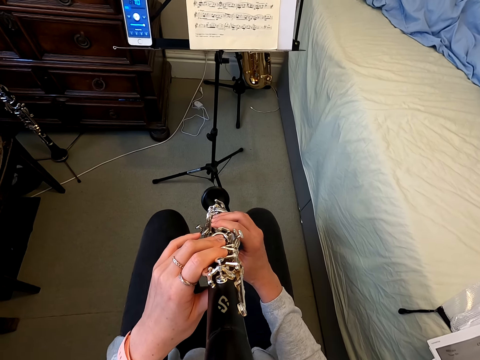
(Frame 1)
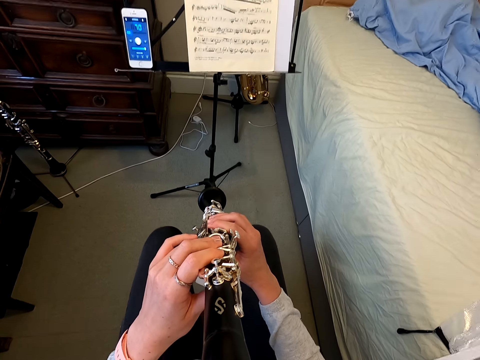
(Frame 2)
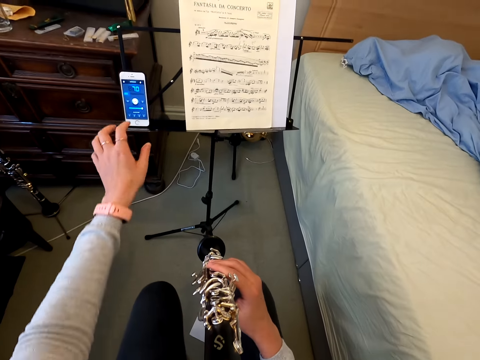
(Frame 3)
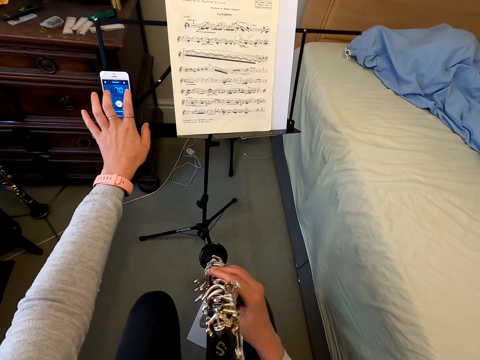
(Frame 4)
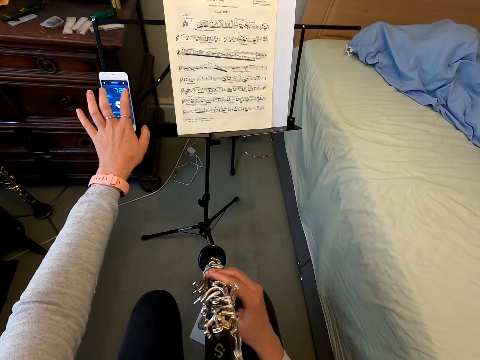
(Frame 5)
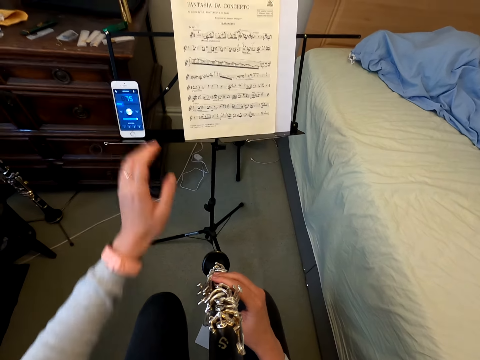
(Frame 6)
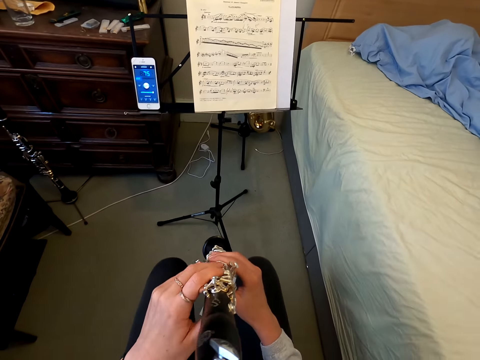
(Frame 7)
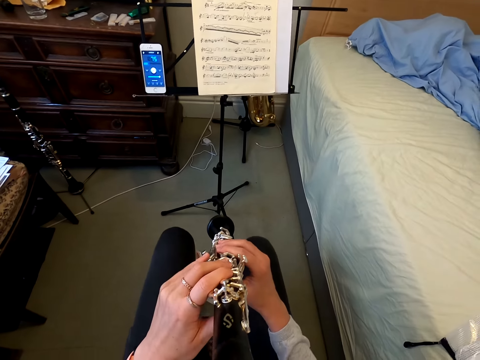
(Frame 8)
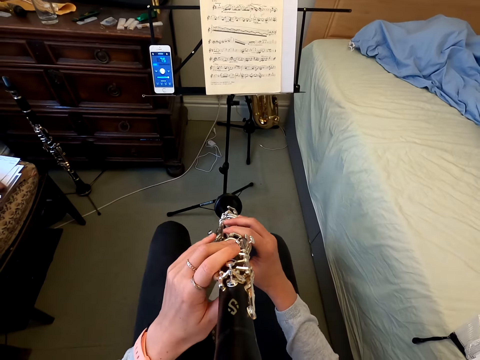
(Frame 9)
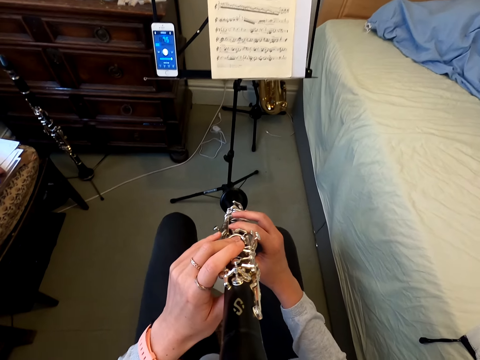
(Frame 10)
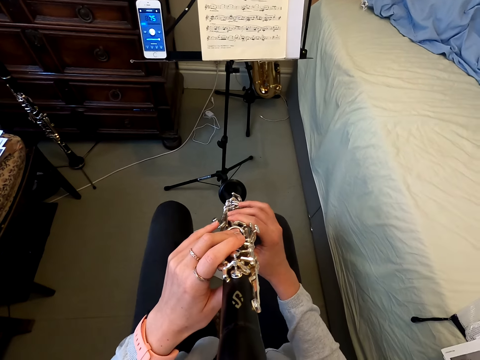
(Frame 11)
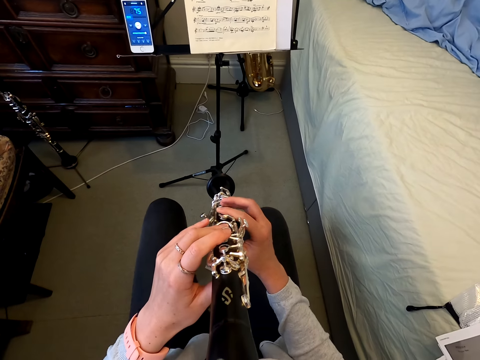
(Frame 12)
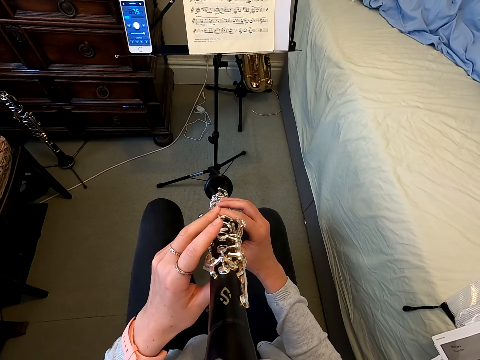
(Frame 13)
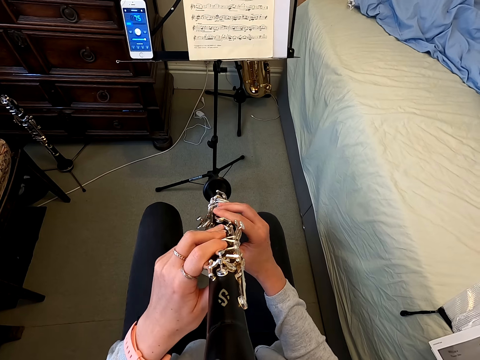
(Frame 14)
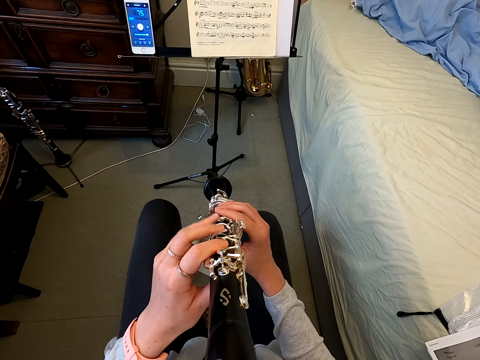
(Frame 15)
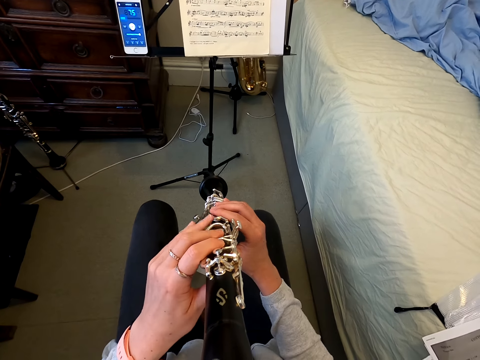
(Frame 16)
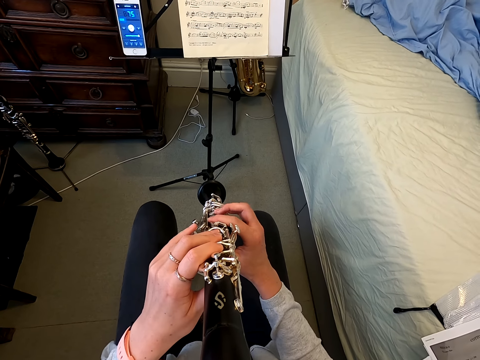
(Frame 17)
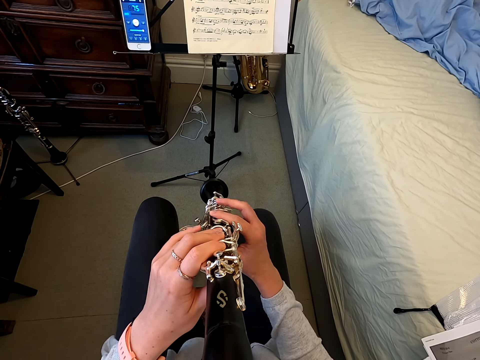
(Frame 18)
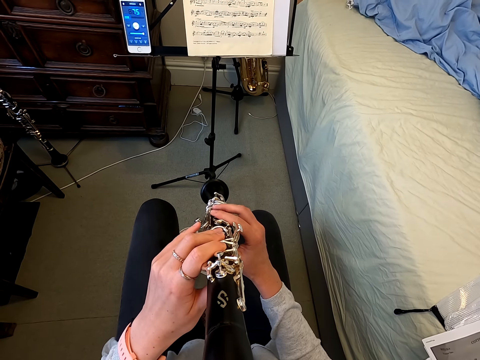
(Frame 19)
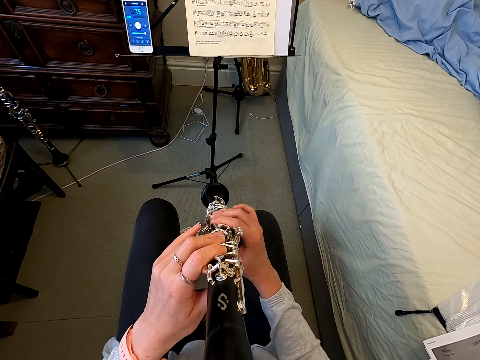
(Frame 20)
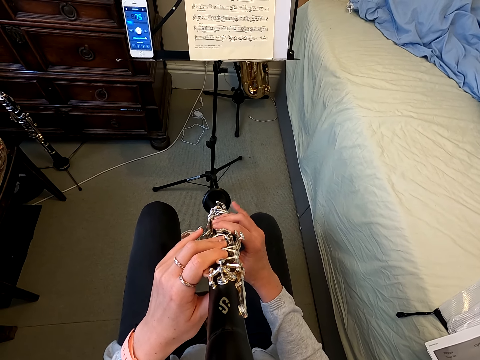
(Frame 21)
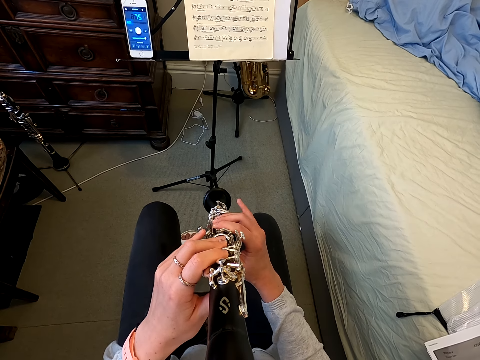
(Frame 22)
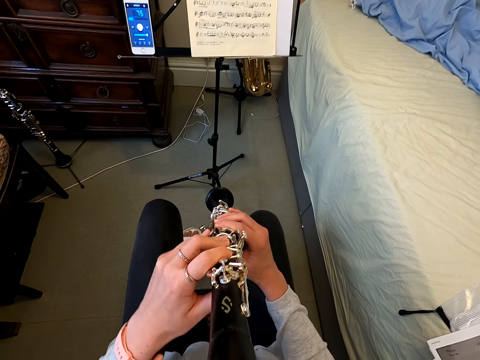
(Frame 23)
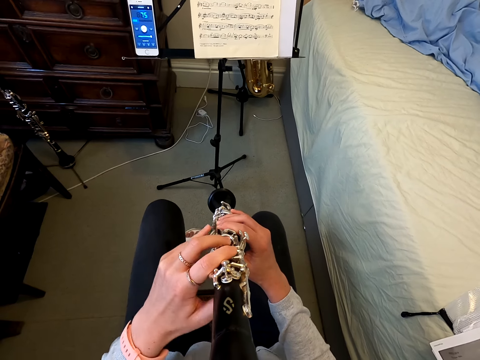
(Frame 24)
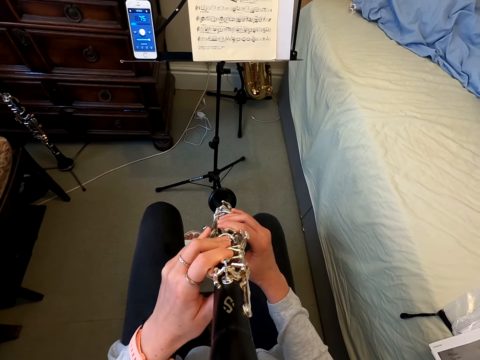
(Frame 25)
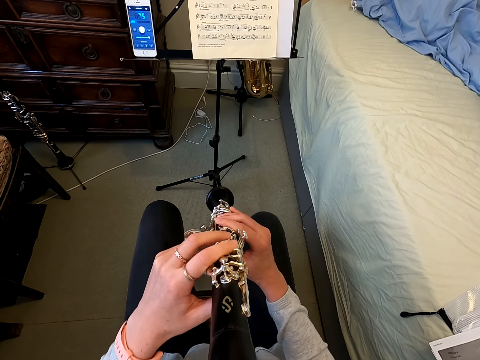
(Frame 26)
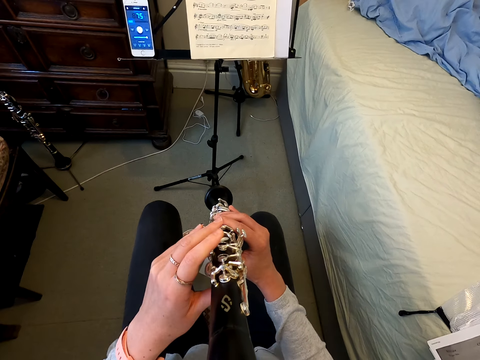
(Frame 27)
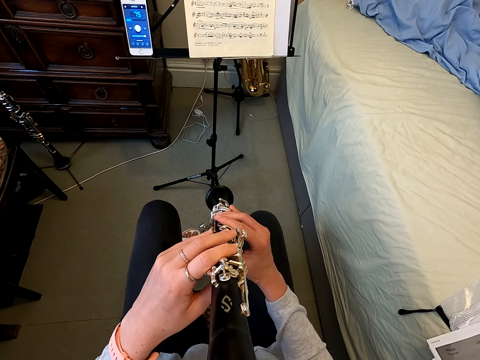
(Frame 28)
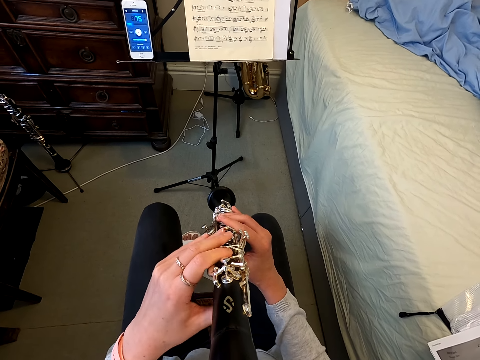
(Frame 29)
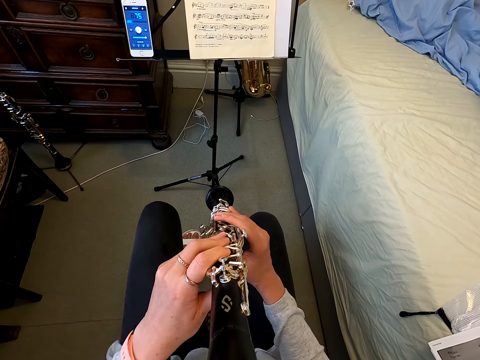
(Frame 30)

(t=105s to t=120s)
The camera wearer taps on the phone. They play the flute.

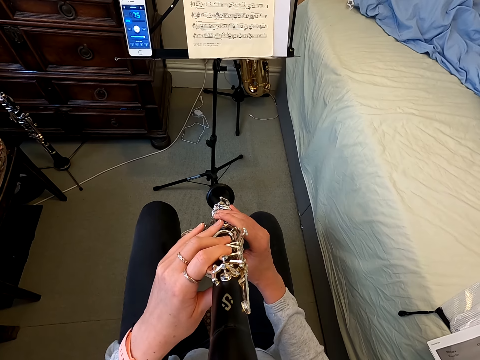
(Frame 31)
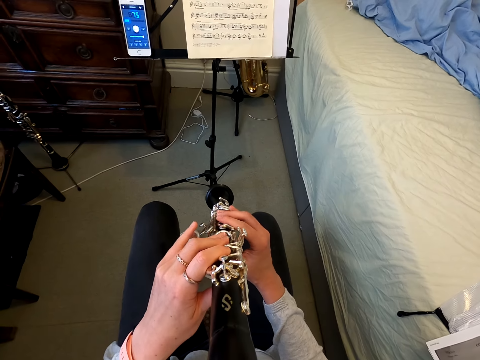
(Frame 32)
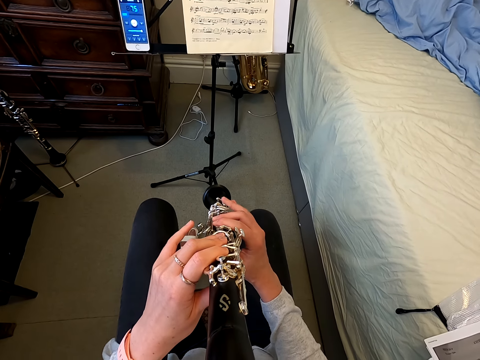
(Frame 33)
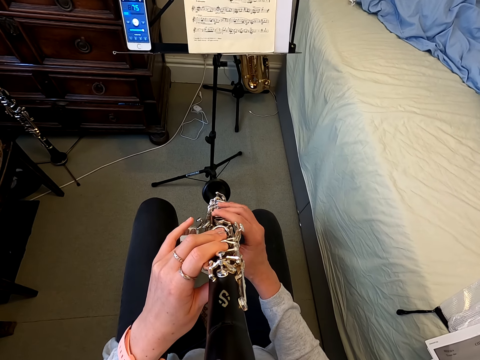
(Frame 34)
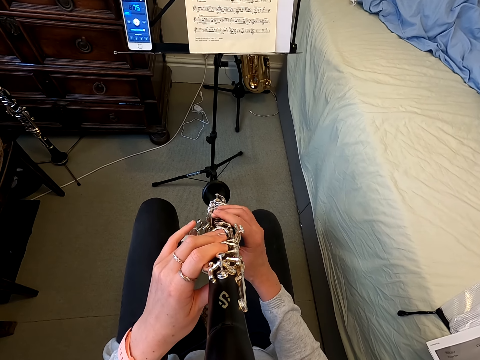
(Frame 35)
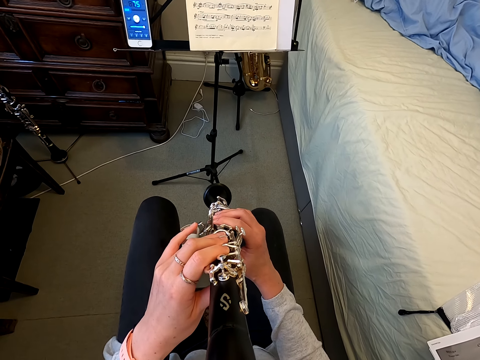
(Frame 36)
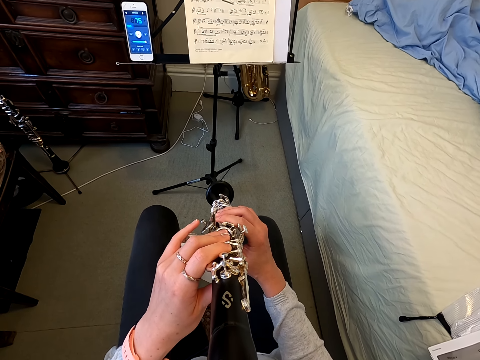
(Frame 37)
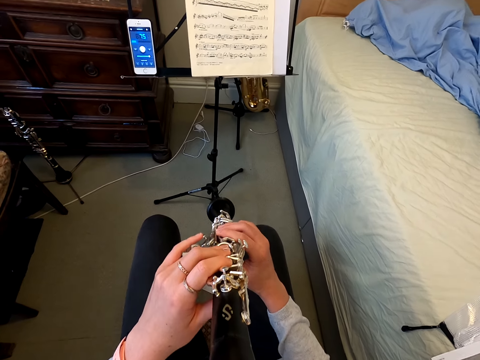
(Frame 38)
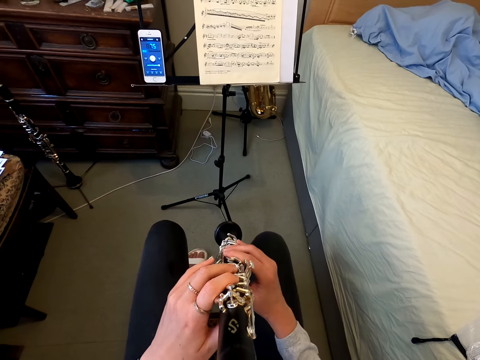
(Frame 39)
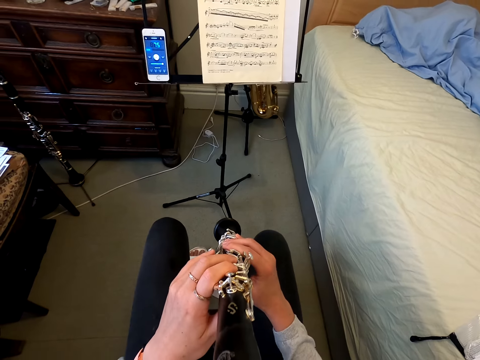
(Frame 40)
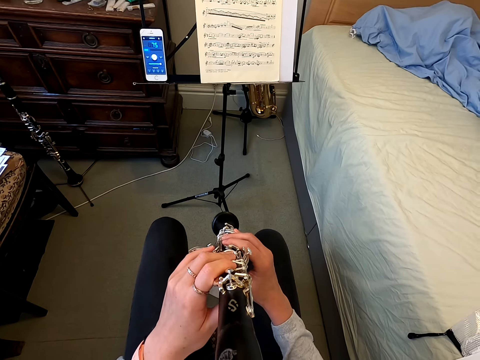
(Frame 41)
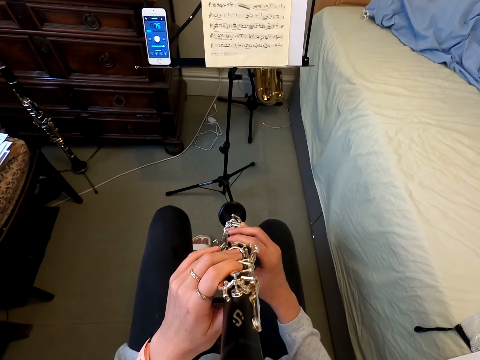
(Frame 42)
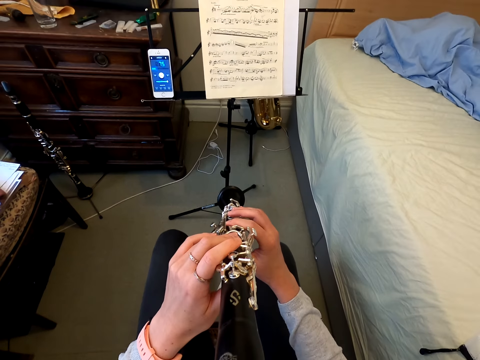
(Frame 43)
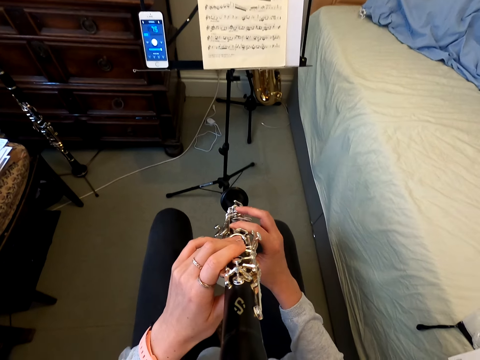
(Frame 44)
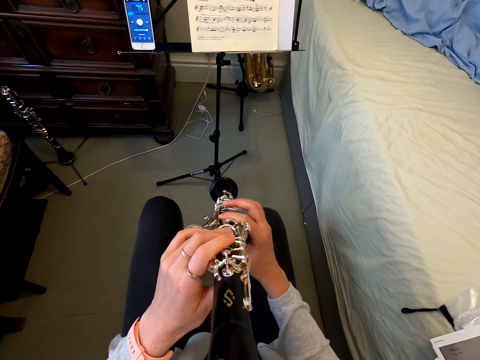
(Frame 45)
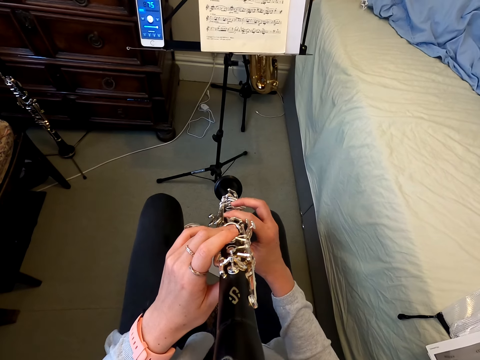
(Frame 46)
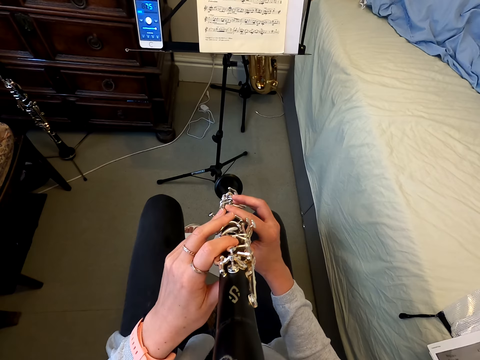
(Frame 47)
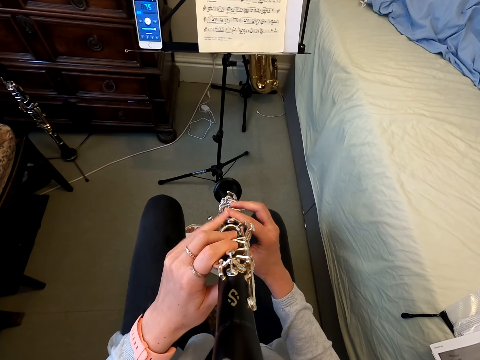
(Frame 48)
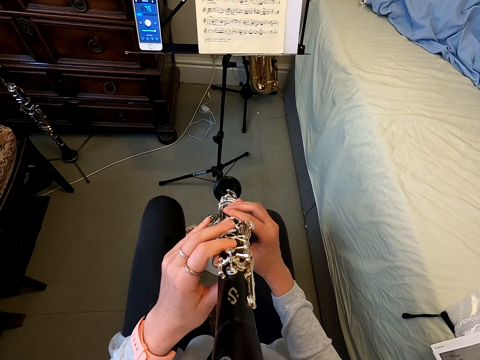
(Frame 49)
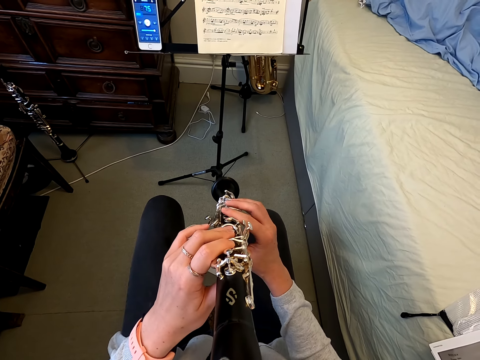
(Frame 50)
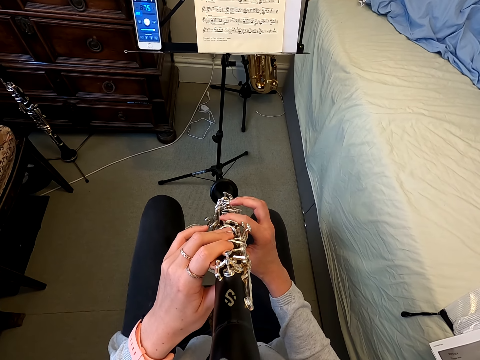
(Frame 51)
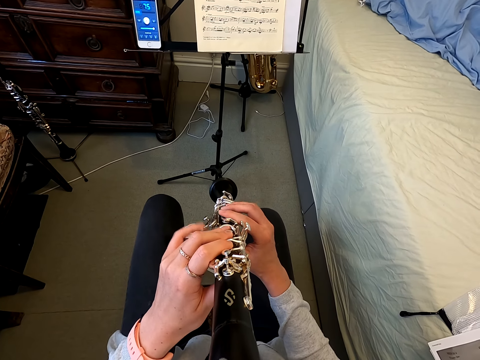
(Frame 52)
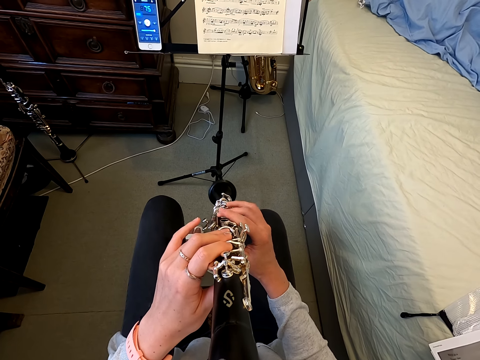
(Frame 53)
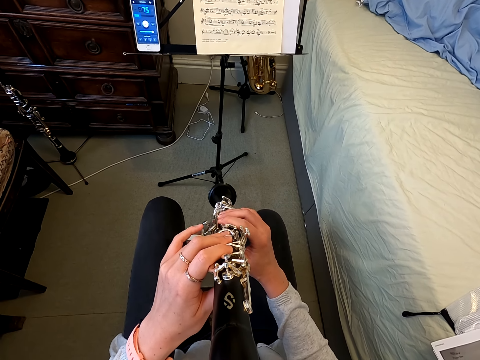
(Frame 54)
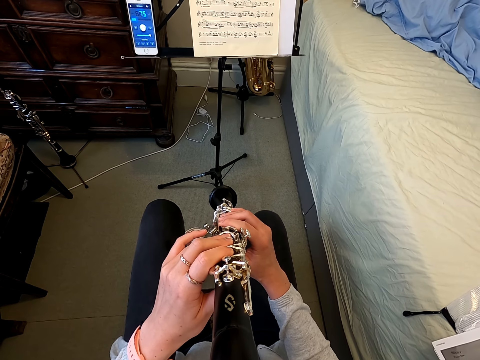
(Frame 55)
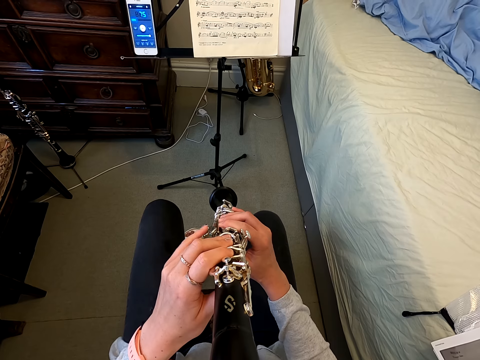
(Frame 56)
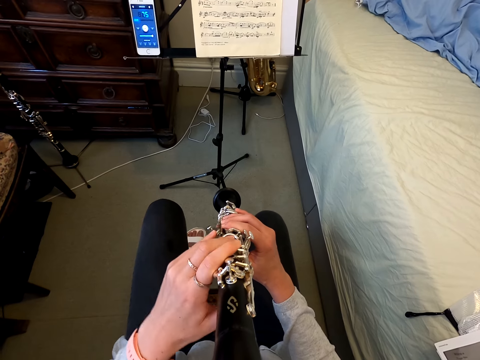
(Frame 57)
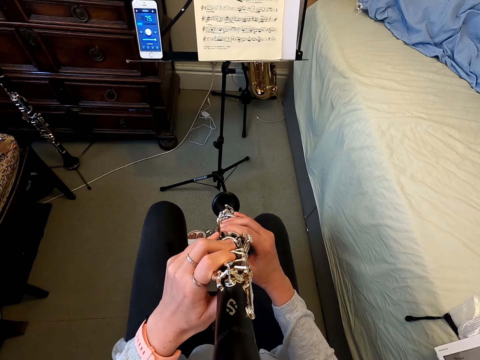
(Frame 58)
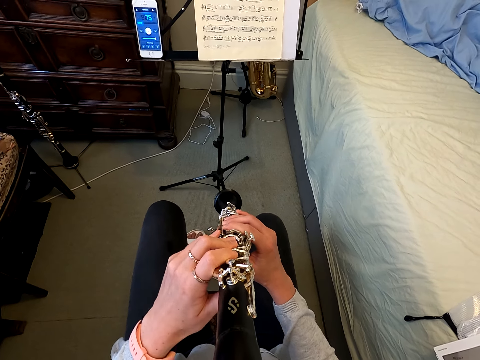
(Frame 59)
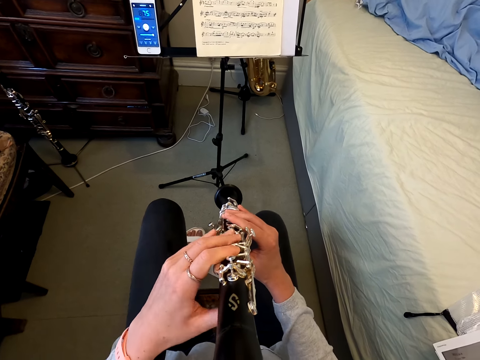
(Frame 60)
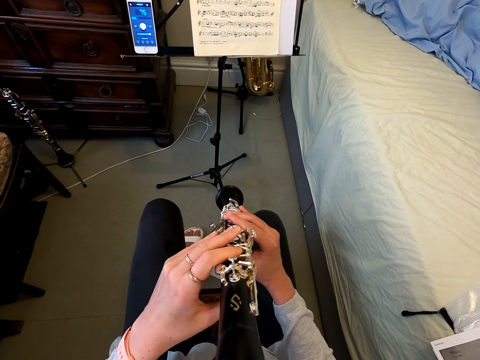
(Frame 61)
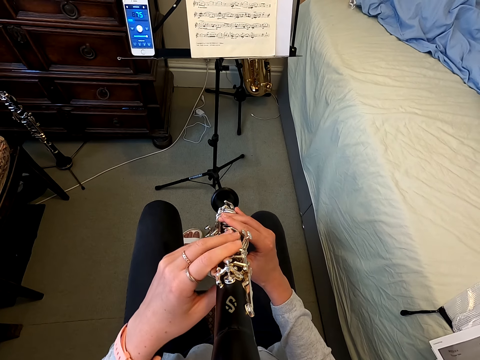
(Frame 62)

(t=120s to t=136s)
The camera wearer plays with a reed instrument.
